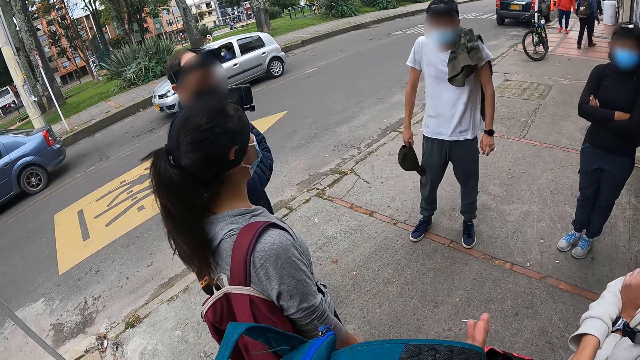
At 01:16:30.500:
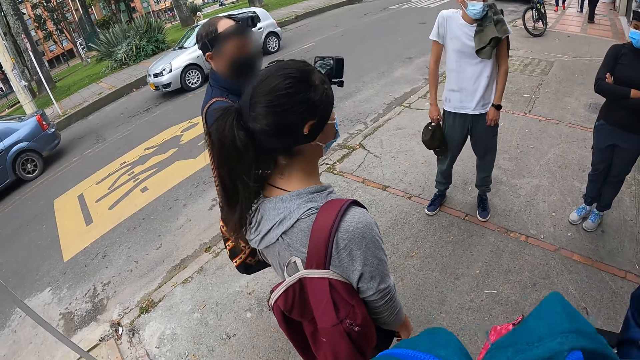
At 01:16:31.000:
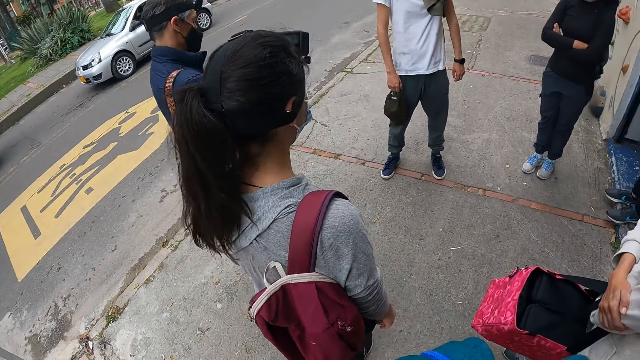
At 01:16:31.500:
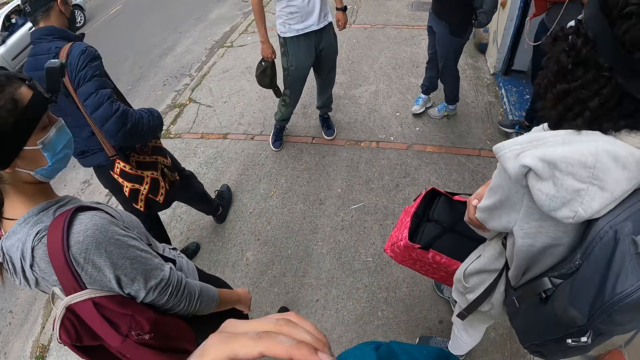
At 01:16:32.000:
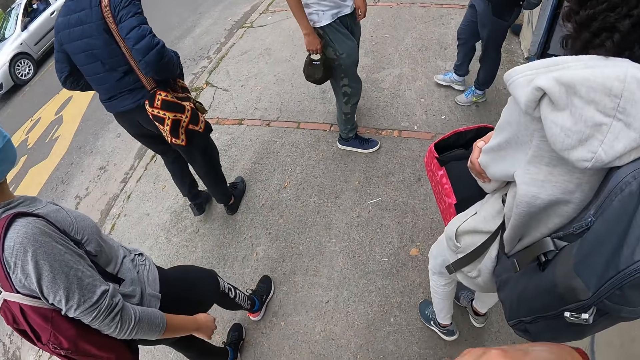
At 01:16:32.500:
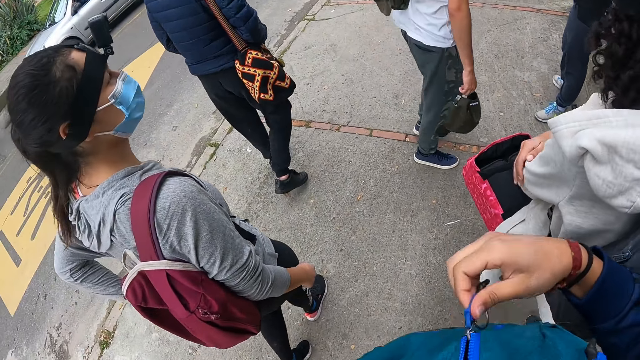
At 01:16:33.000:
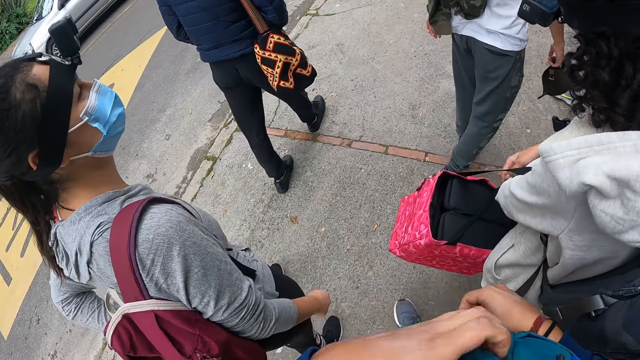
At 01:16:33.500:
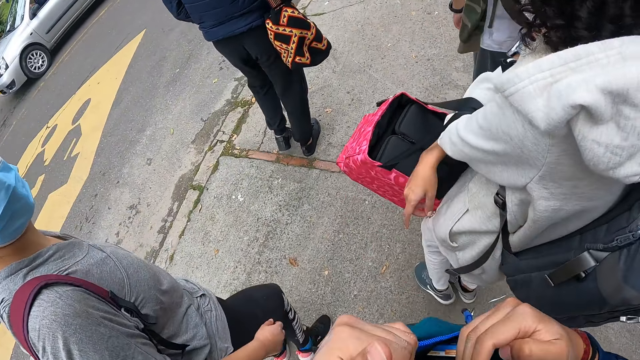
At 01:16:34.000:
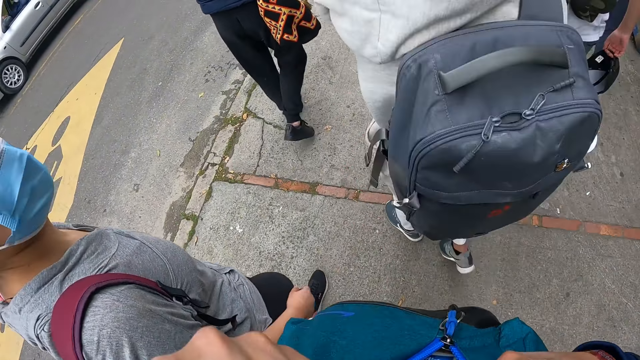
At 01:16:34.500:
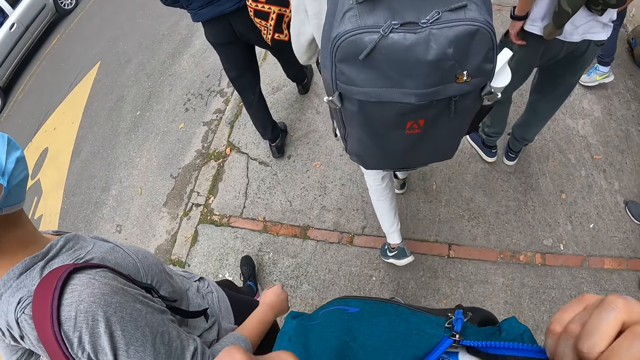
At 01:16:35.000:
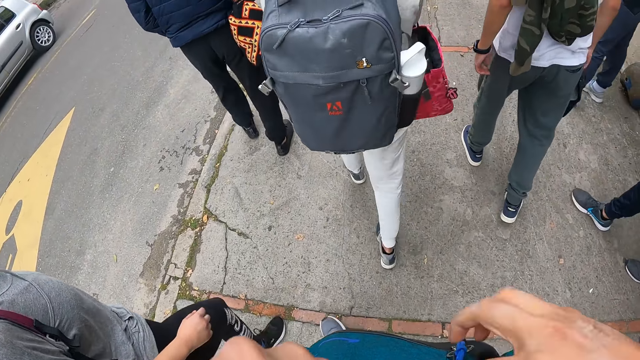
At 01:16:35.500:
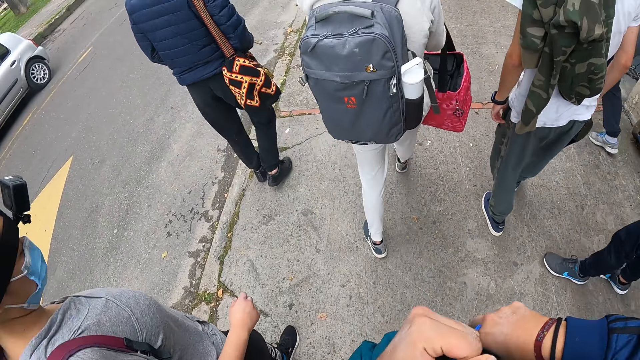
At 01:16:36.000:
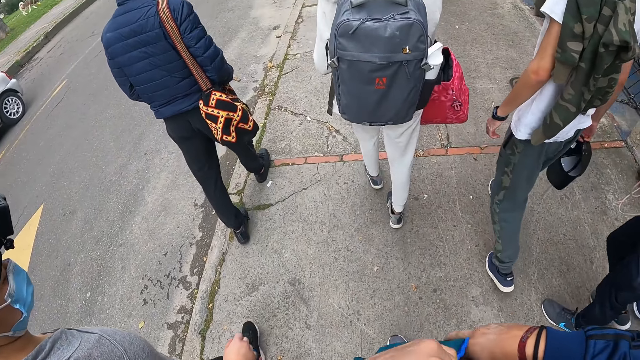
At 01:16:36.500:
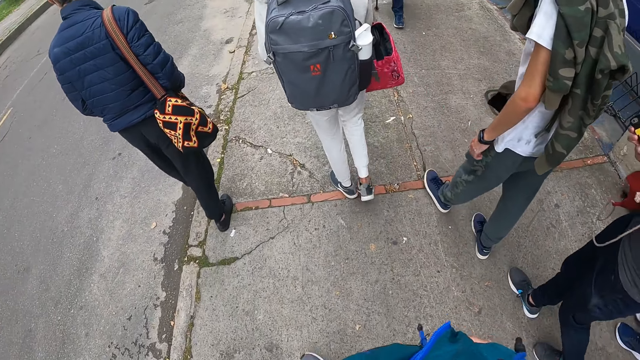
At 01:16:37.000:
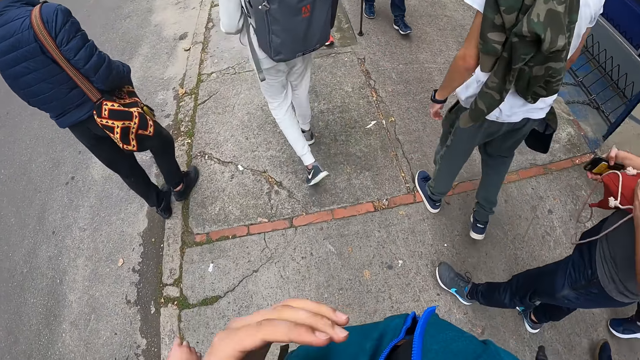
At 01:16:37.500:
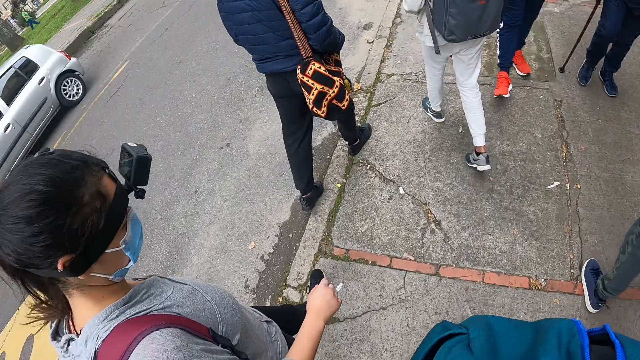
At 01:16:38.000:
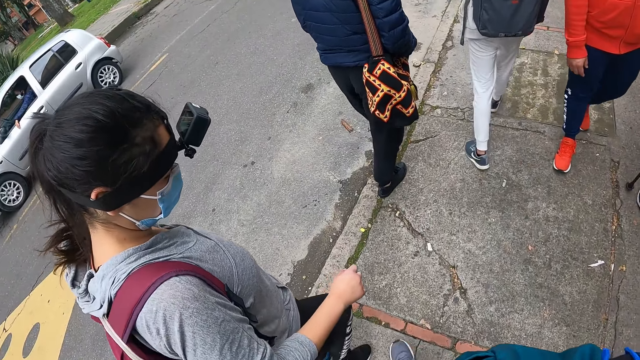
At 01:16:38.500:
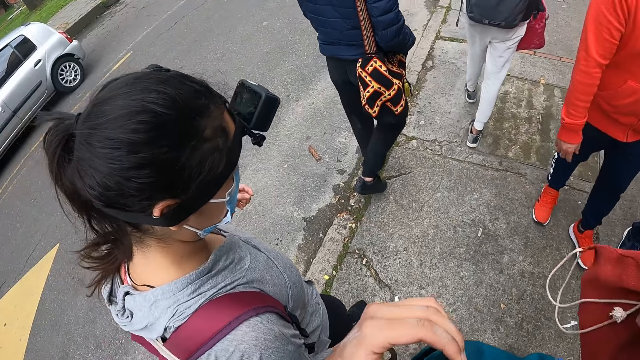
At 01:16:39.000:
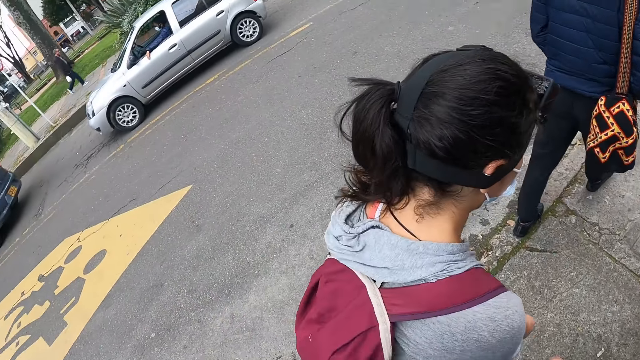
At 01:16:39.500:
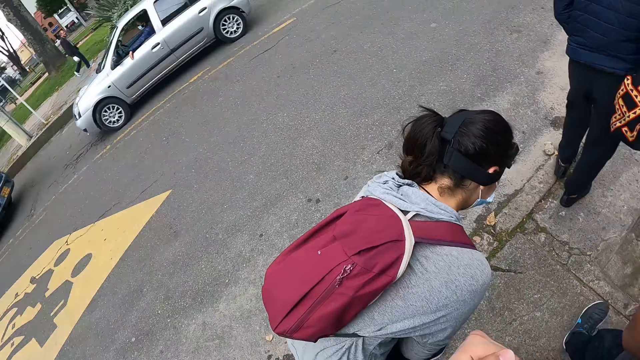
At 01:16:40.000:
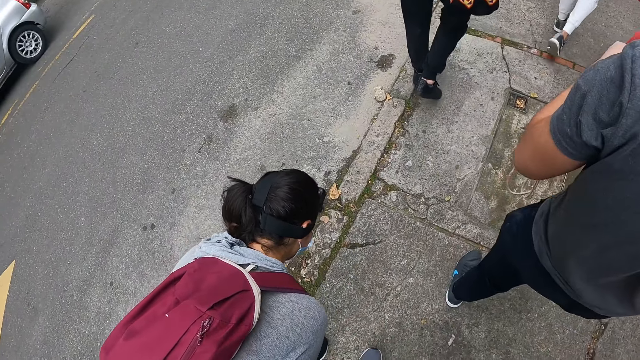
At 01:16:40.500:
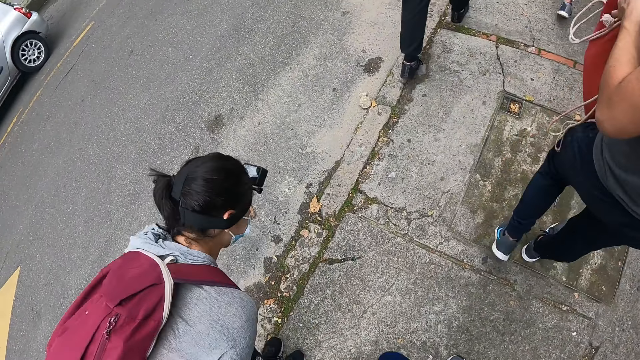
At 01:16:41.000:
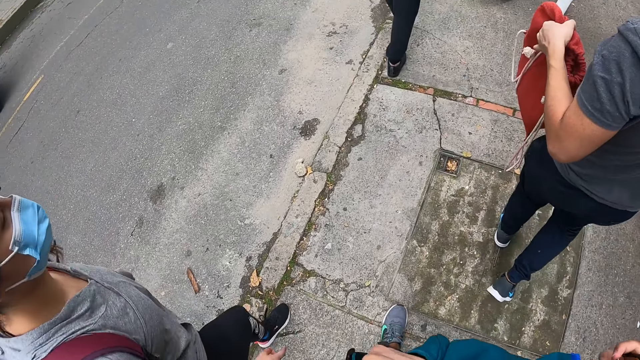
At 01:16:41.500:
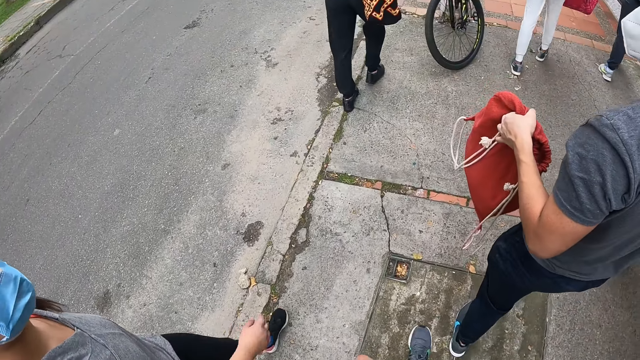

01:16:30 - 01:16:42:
The camera wearer carries the bag with both hands. A lady walks on the road. The camera wearer opens the zip of the bag with her right hand. She walks on the road with a group of people. She stares at the bag, puts her hand in the bag, and touches the face.

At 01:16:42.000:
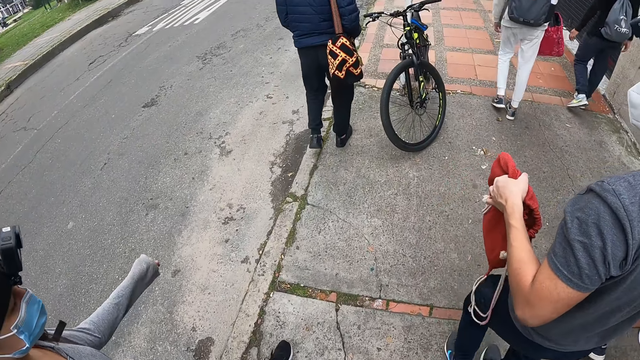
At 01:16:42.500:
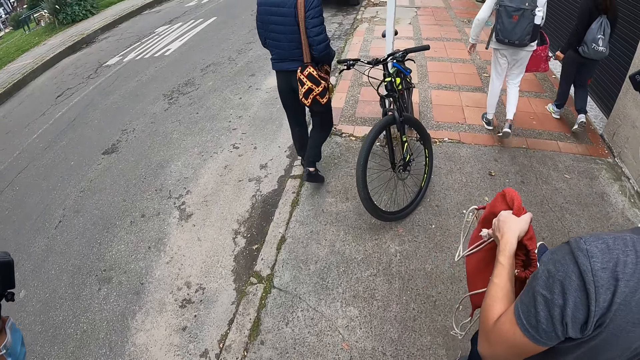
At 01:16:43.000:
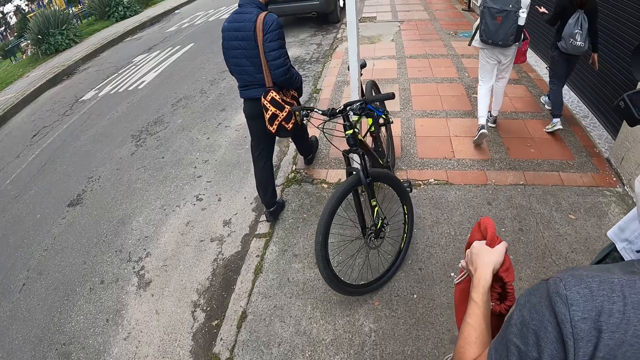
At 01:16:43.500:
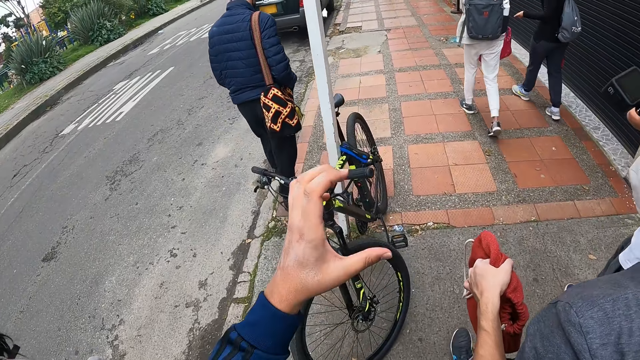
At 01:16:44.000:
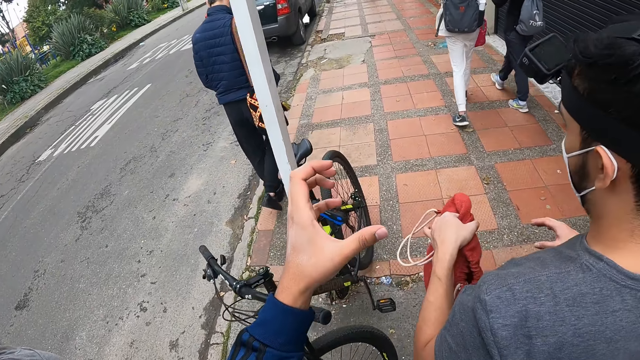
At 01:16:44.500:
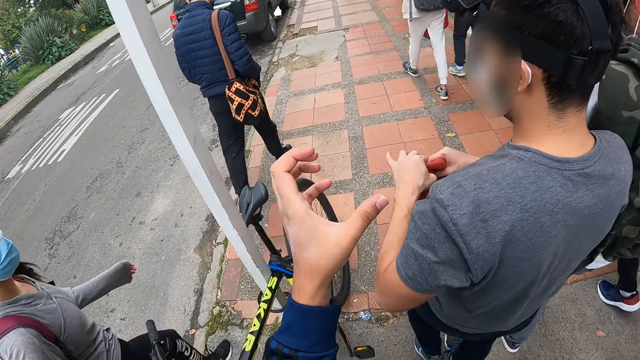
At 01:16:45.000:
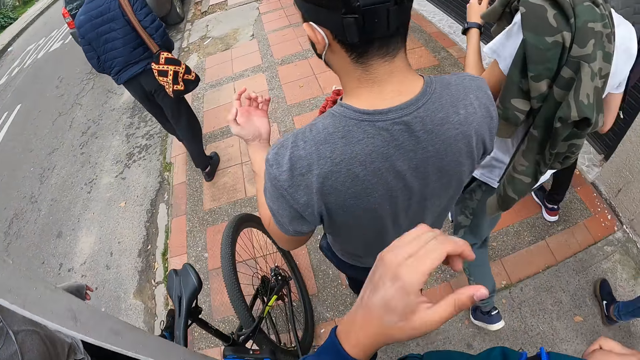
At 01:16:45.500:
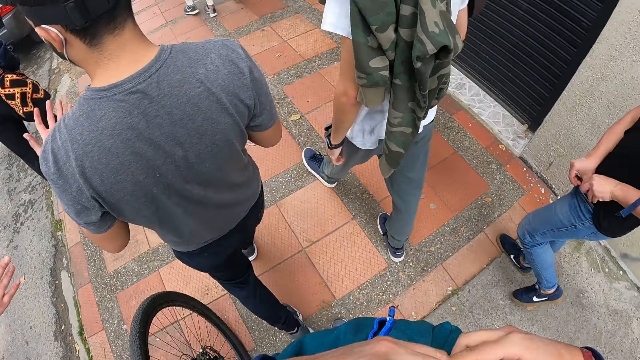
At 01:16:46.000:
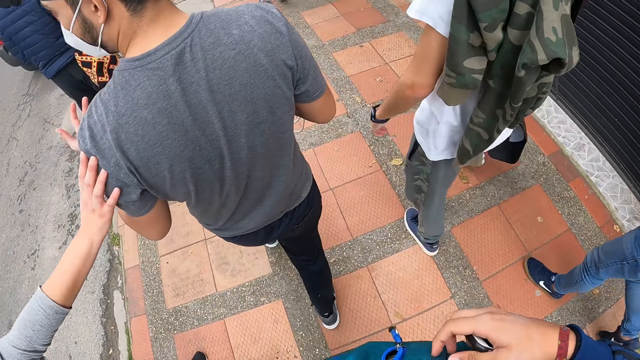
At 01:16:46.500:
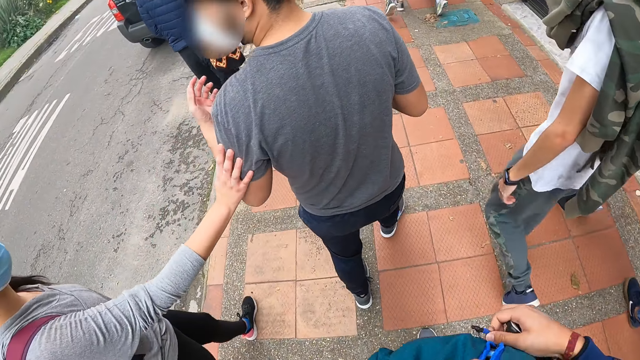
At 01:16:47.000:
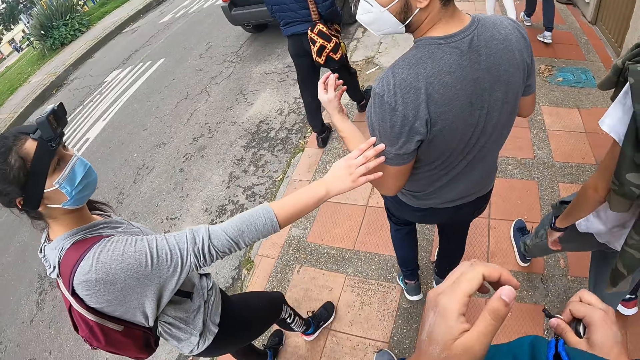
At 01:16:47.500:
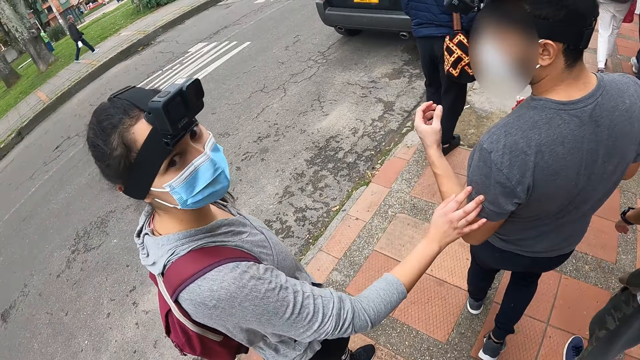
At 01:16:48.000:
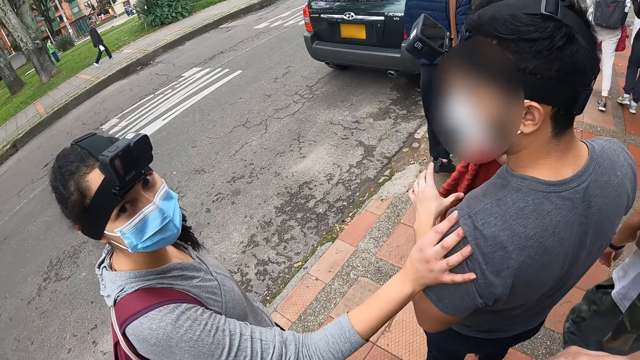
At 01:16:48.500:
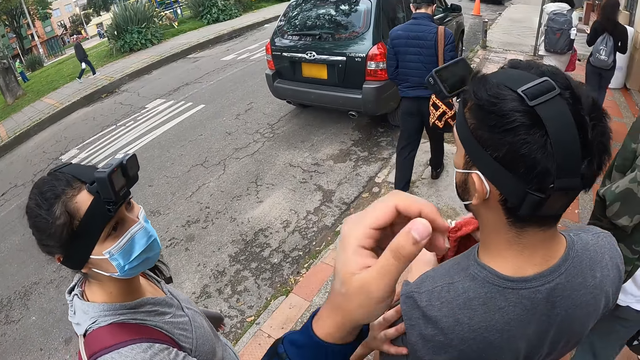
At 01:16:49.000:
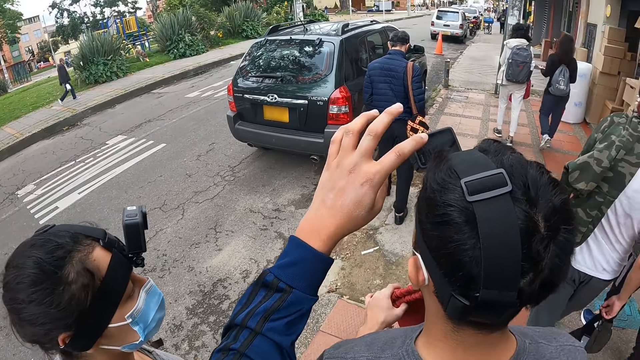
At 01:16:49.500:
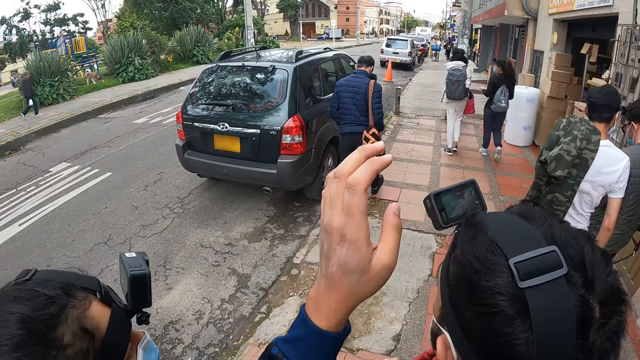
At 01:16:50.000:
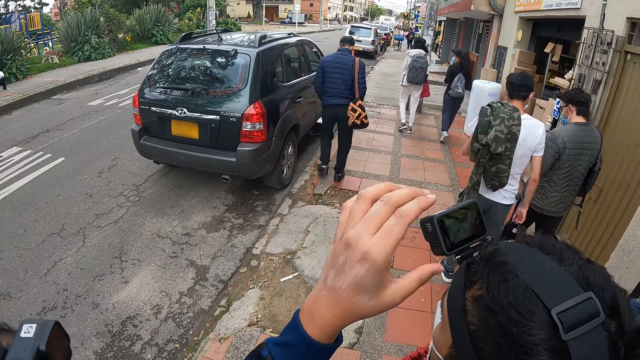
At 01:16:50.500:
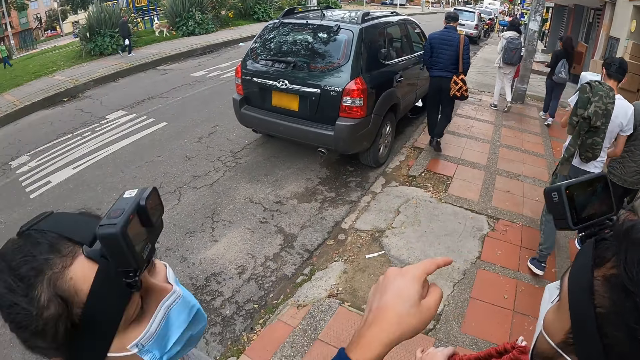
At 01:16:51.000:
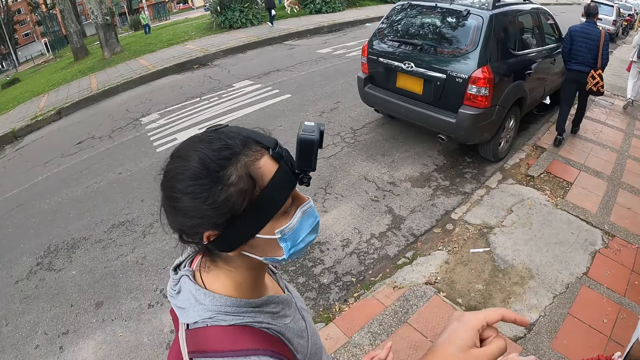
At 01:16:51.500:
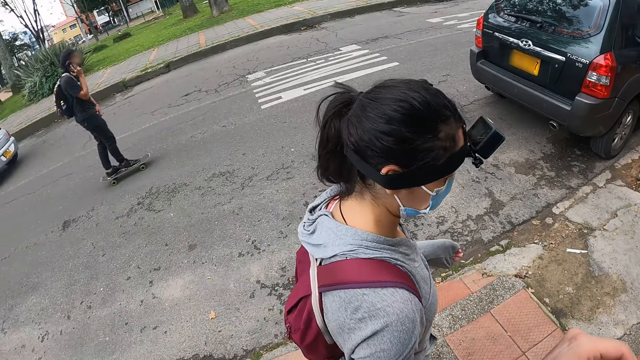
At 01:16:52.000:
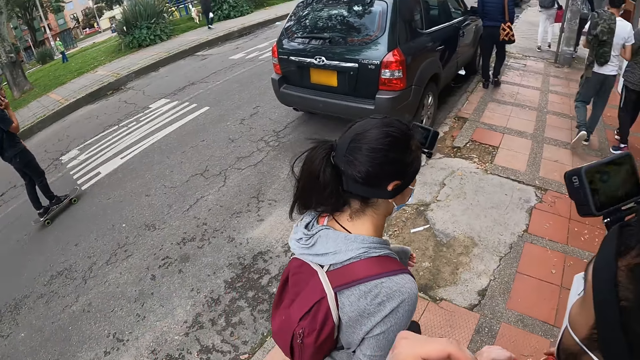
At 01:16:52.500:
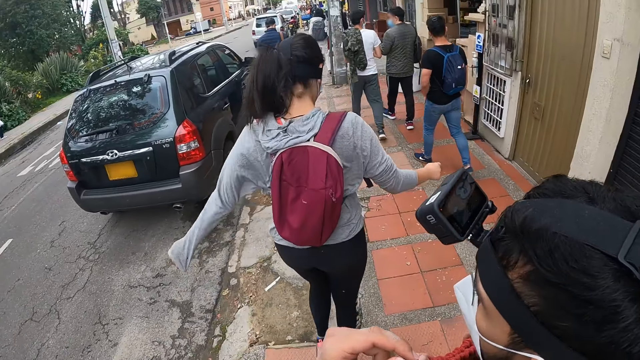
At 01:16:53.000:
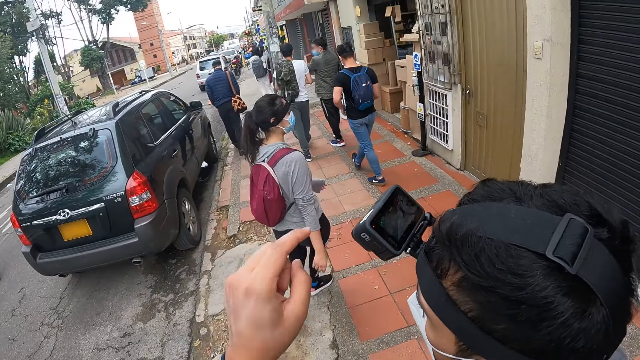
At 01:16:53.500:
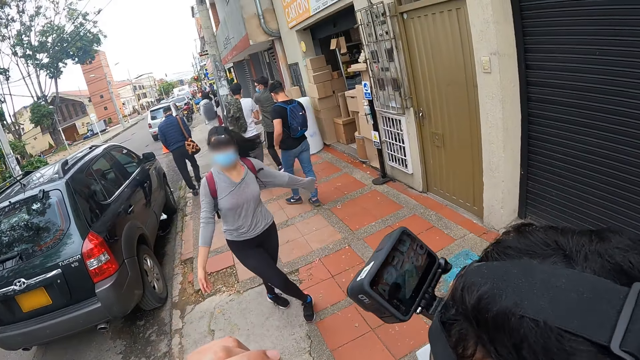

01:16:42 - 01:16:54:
The camera wearer gestures with their left hand. The woman touches the man with her right hand. The camera wearer talks to the woman. They interact with the woman and the man. They operate the camera attached to the head of the man with their left hand. The woman runs.
